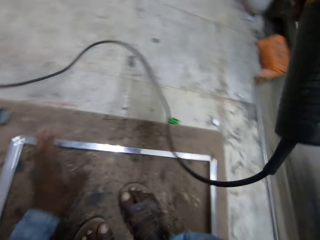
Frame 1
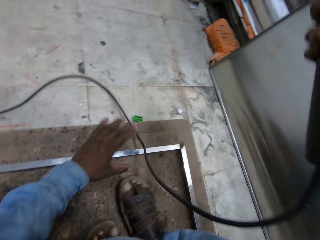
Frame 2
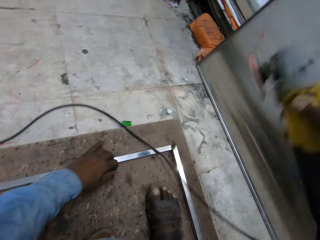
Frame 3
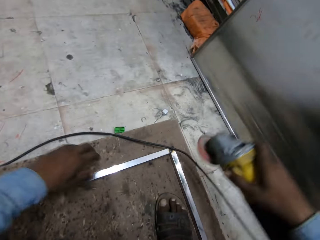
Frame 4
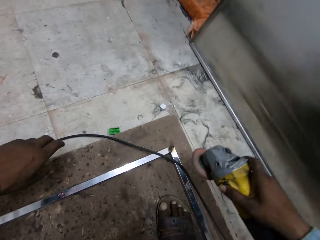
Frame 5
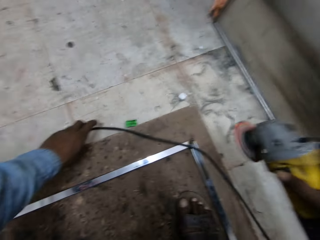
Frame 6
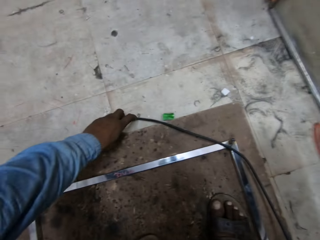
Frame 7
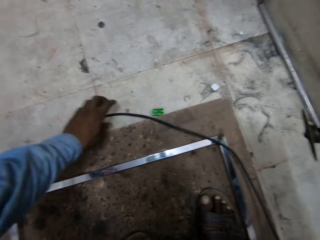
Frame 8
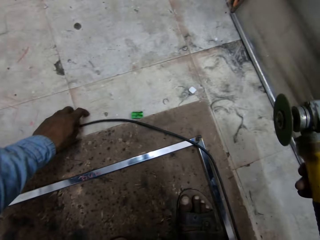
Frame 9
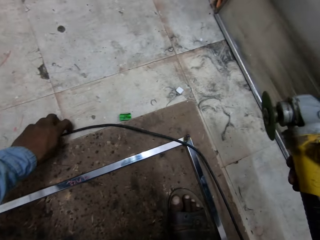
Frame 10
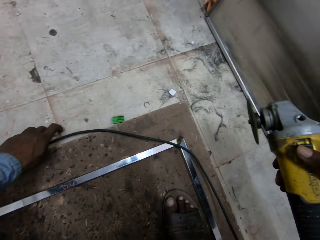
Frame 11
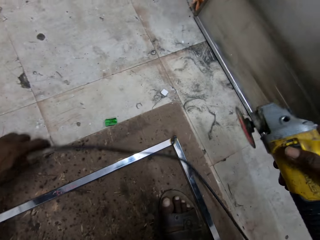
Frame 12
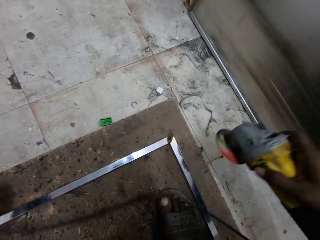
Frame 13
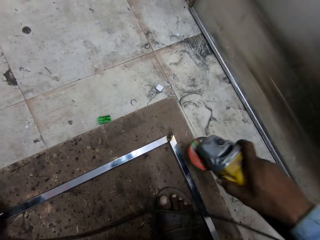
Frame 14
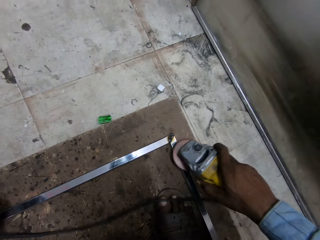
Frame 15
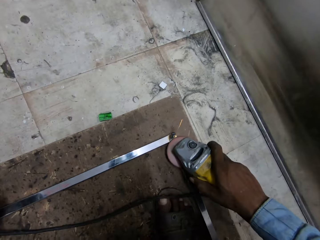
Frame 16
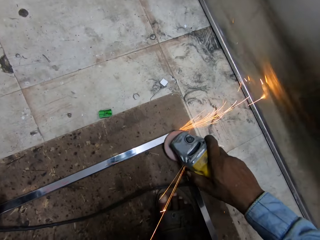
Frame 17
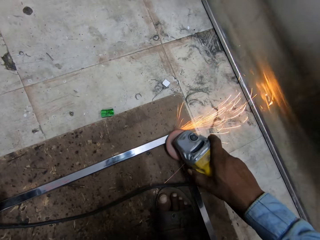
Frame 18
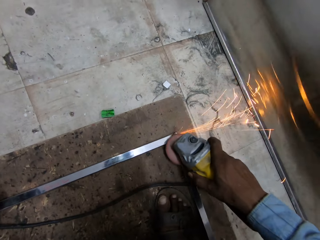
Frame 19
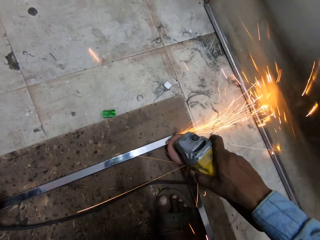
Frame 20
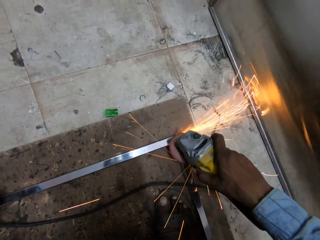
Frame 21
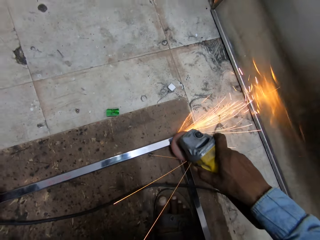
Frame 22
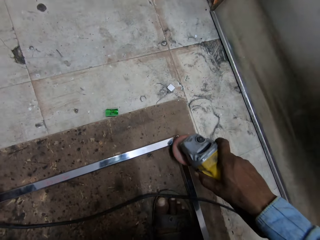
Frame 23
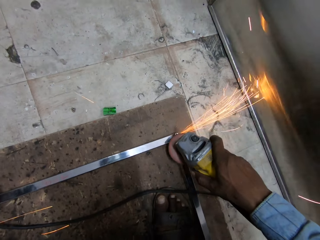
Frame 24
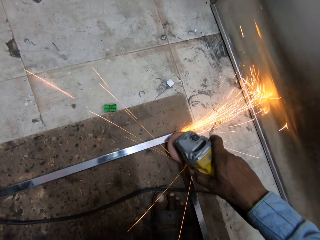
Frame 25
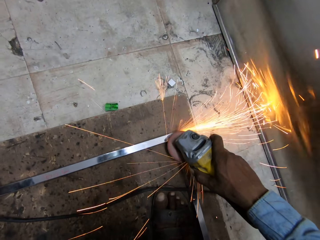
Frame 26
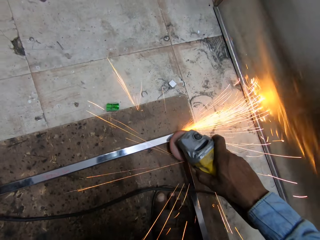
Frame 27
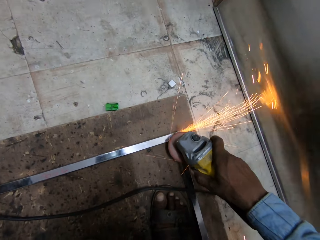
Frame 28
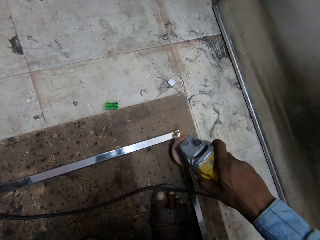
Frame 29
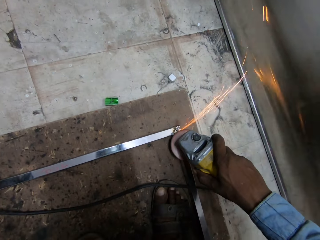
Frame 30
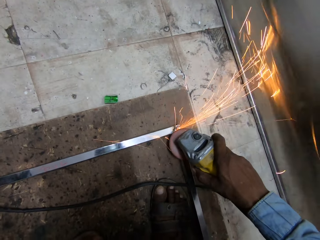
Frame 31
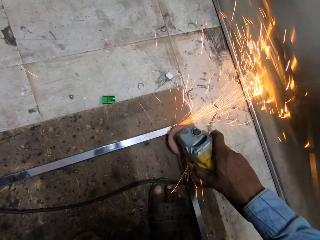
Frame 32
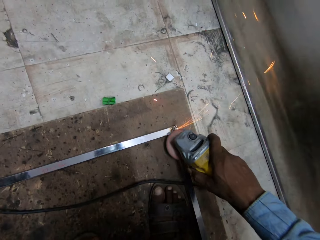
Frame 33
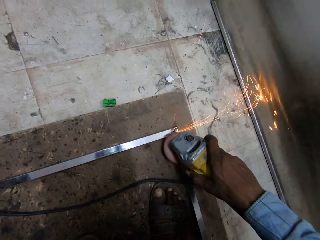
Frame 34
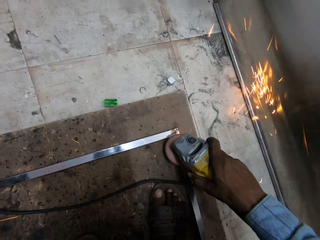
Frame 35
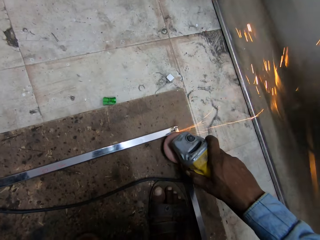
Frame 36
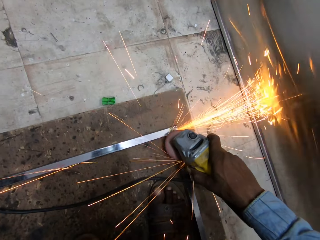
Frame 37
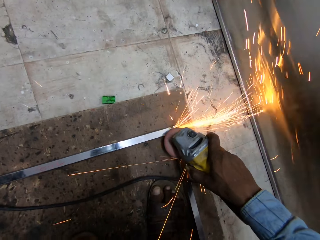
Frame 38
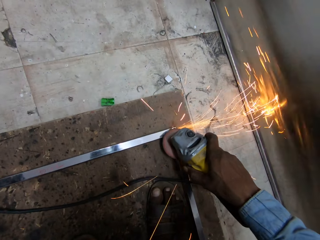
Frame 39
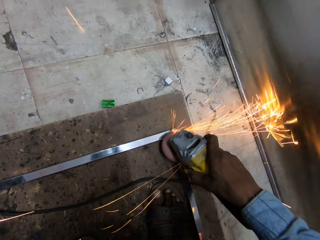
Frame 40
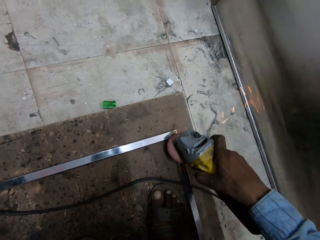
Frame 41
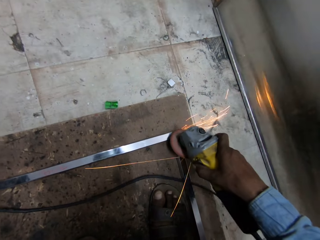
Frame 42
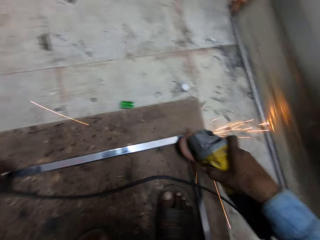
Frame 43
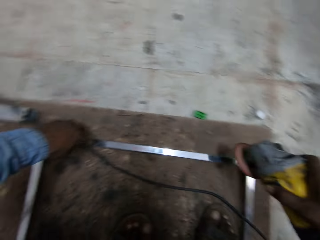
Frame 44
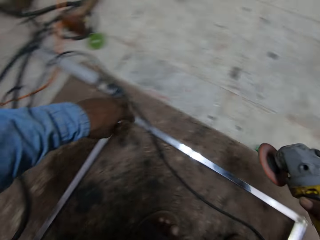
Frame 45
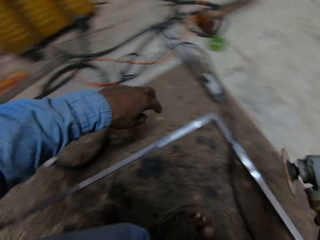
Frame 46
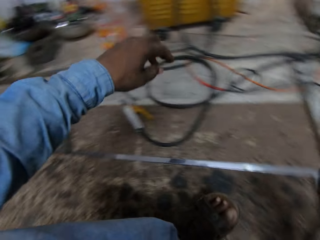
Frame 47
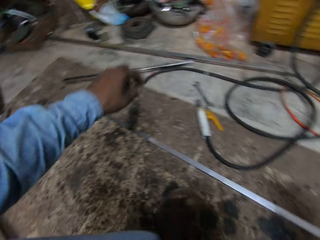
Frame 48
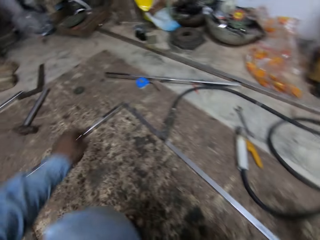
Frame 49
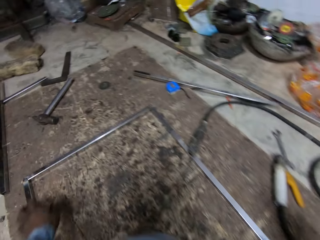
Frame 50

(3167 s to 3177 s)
The camera wearer smoothens the edge of the frame with the sanding machine in his right hand.

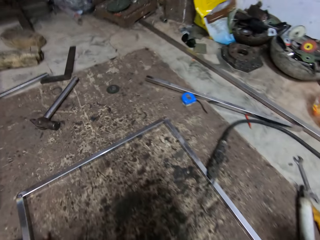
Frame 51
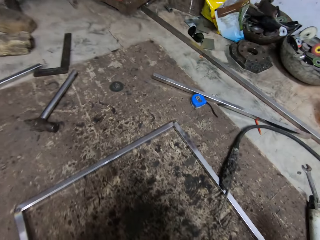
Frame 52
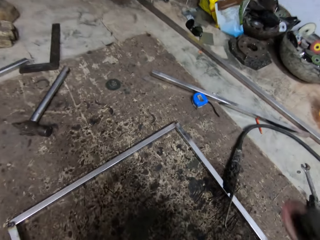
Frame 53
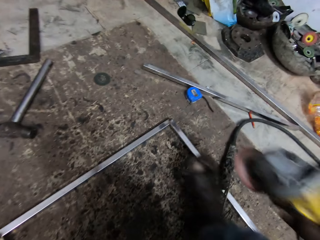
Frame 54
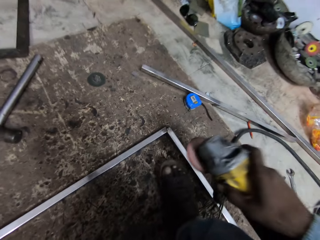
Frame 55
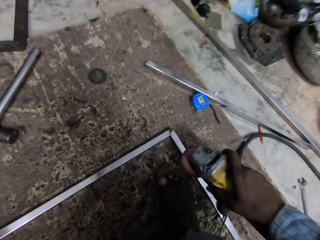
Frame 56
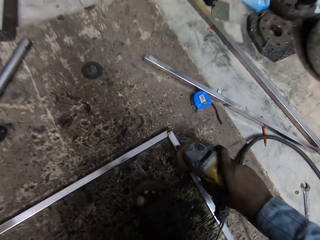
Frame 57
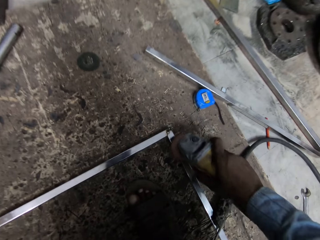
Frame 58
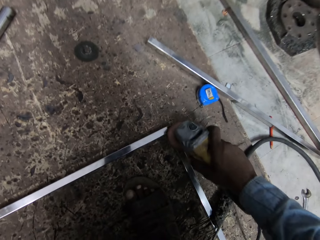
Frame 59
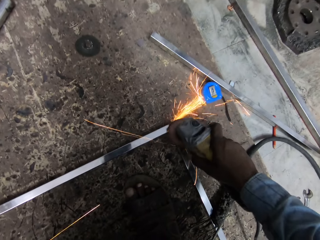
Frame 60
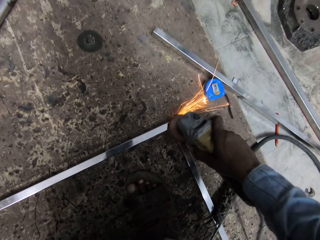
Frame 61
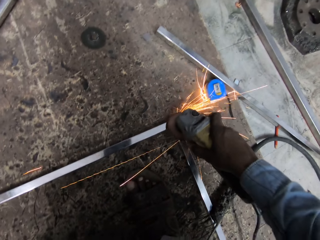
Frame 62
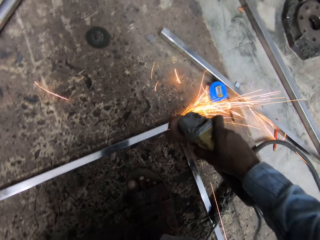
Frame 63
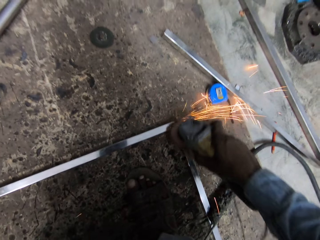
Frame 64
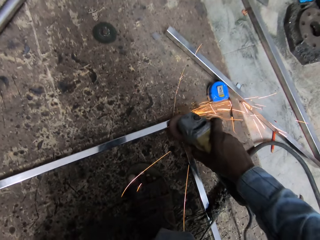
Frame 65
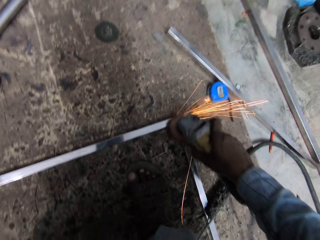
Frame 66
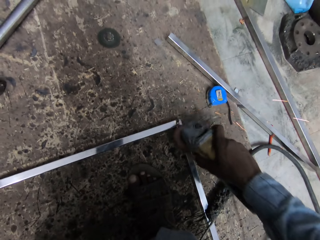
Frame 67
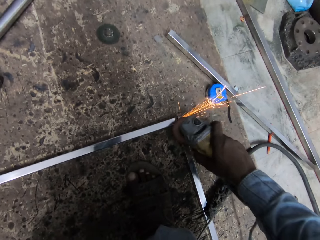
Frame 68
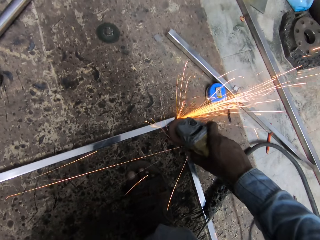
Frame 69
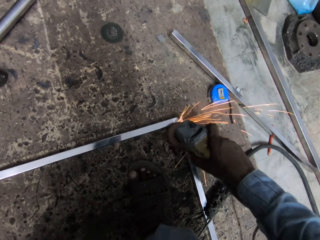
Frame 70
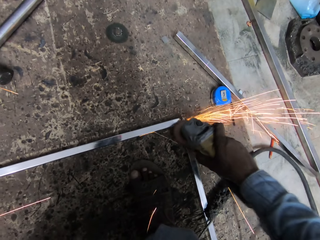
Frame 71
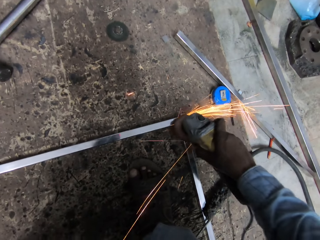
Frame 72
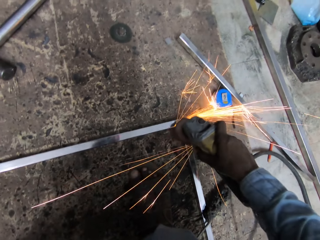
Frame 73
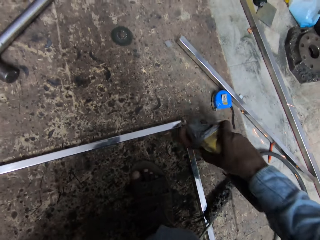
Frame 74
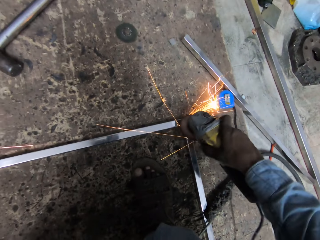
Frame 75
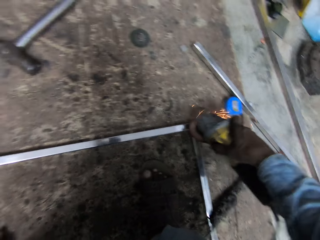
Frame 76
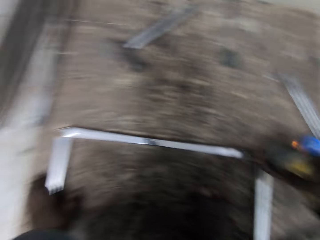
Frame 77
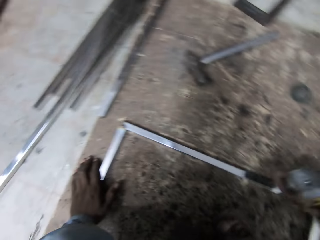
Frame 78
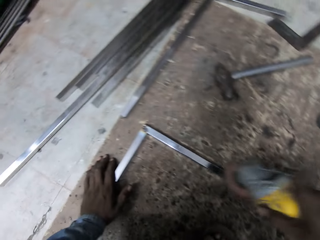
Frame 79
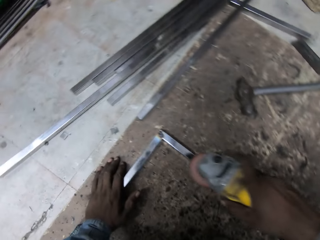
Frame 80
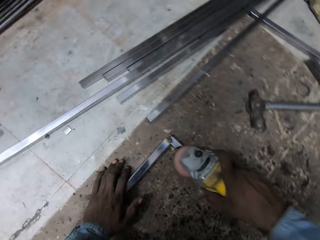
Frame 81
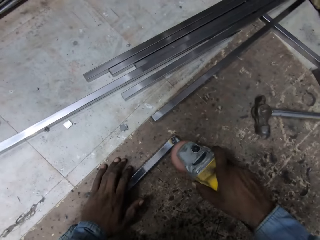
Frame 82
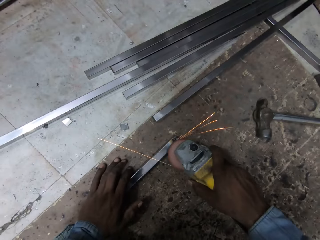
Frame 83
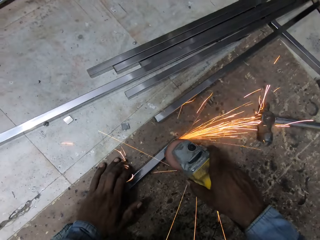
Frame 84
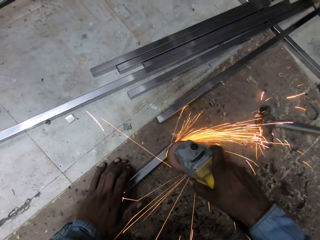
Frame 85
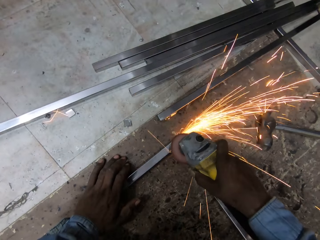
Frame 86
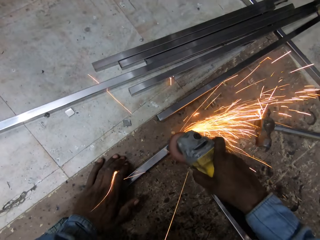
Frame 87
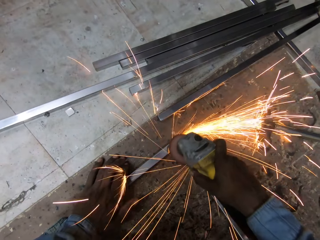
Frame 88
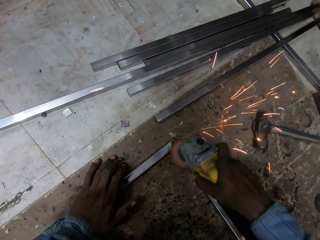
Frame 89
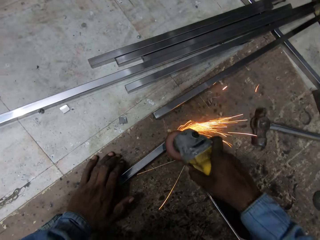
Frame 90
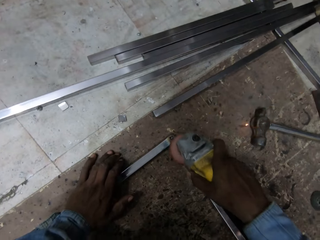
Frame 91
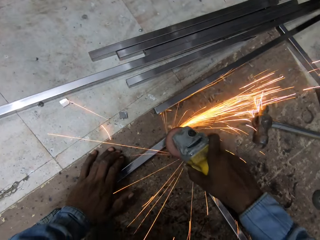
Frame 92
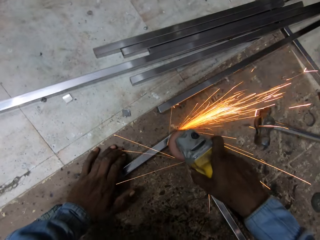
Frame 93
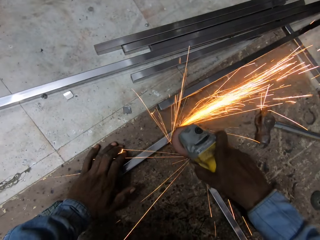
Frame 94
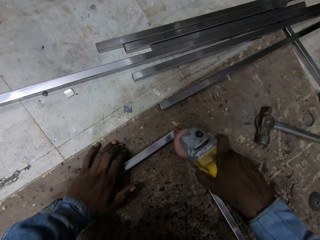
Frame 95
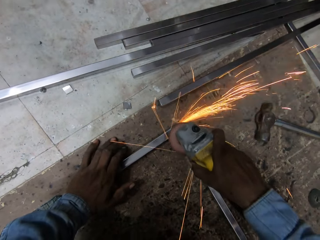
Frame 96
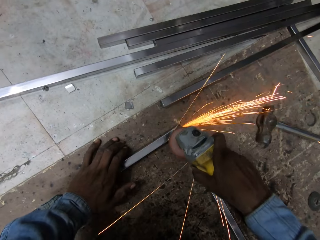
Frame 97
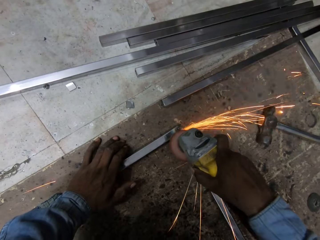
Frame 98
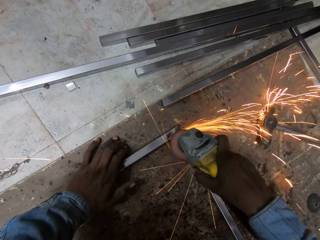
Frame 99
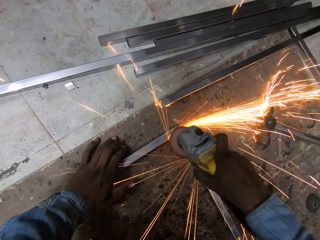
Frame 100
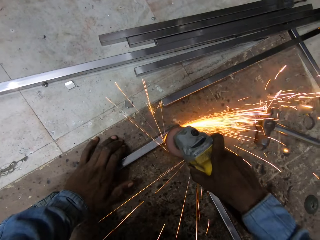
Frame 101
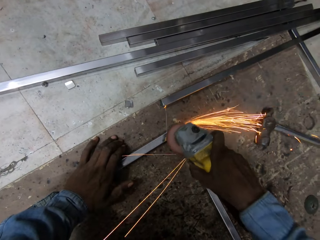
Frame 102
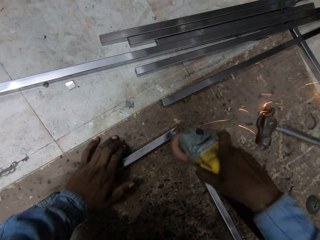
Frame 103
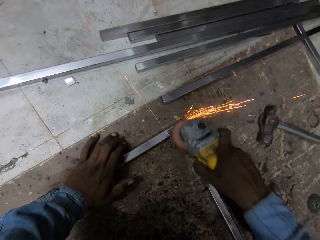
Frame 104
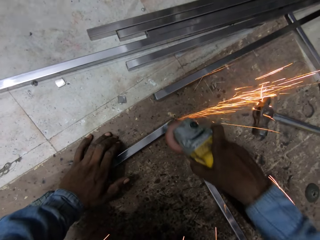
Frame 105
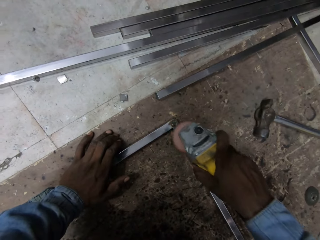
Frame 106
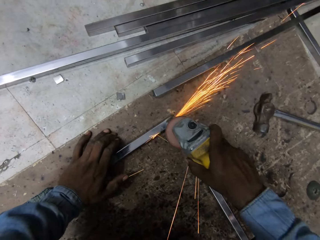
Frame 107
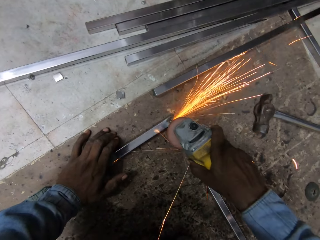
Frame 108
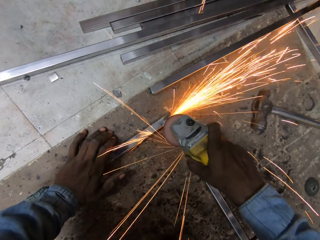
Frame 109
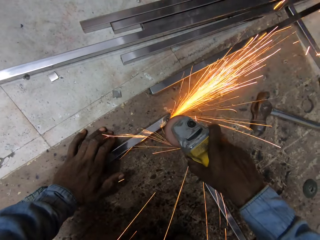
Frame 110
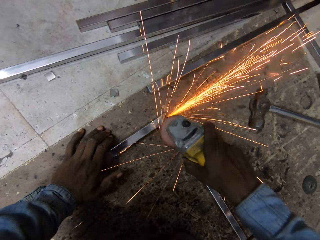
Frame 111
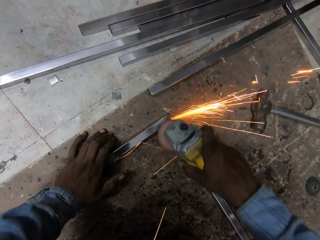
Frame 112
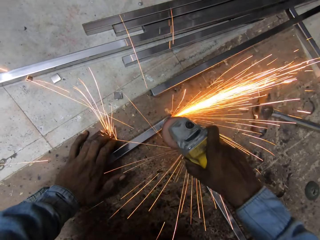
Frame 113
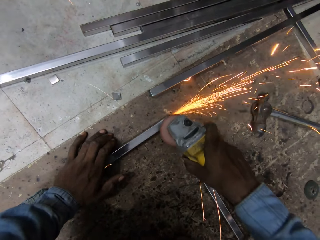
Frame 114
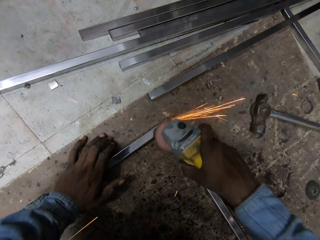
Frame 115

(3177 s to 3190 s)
The camera wearer smoothens the edge of the frame with the sanding machine in his right hand. He smoothens the edge of the frame again.
